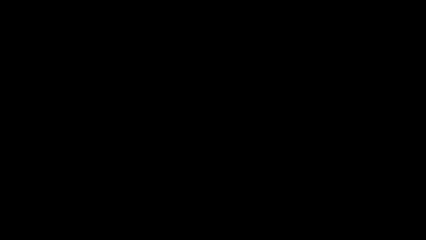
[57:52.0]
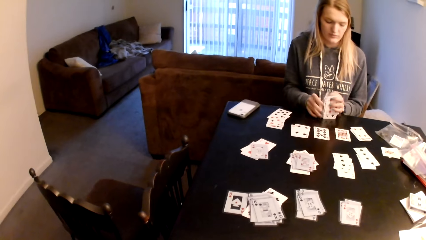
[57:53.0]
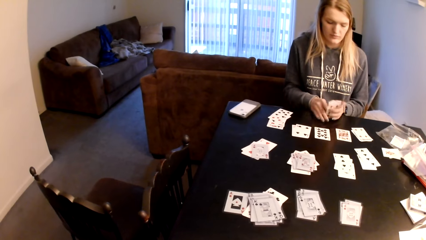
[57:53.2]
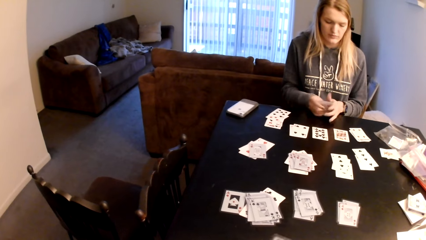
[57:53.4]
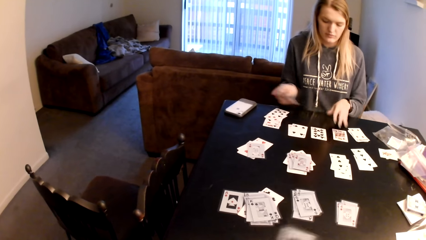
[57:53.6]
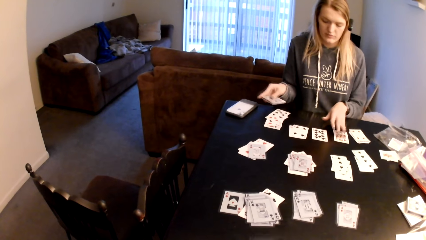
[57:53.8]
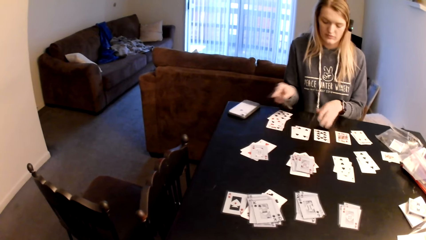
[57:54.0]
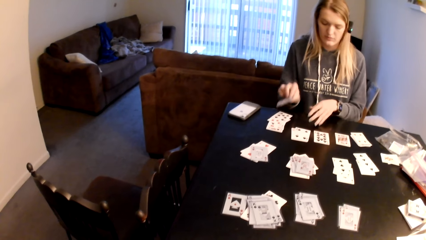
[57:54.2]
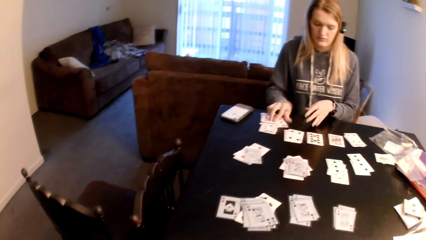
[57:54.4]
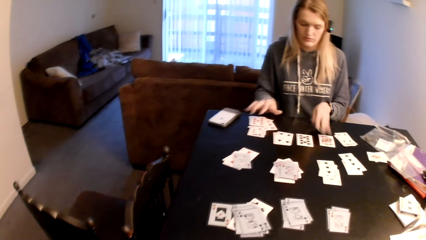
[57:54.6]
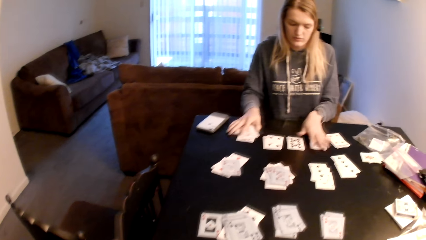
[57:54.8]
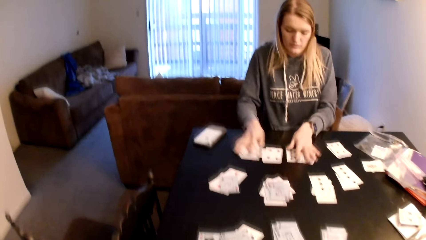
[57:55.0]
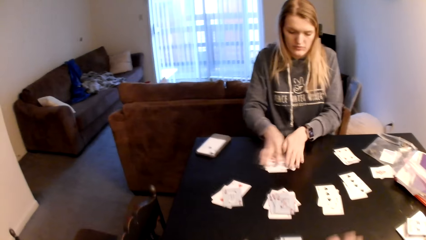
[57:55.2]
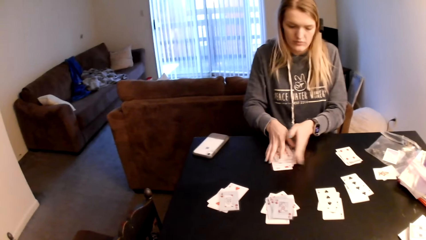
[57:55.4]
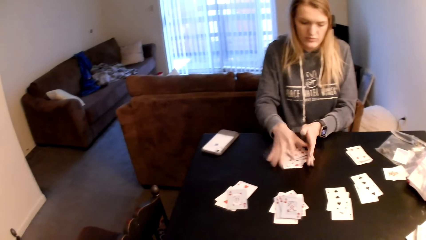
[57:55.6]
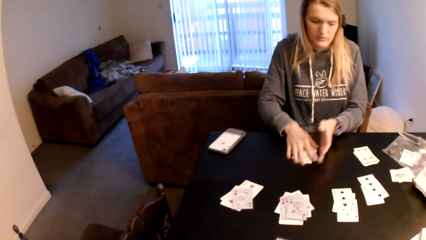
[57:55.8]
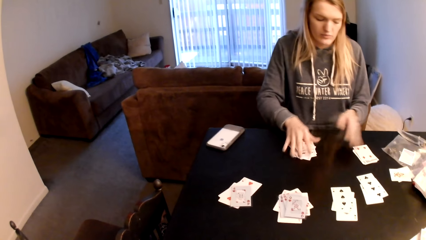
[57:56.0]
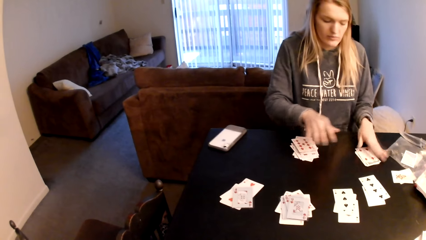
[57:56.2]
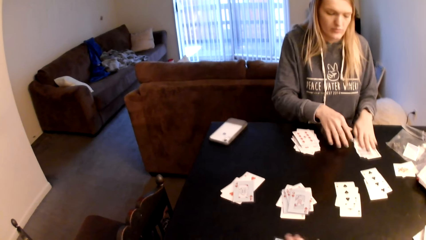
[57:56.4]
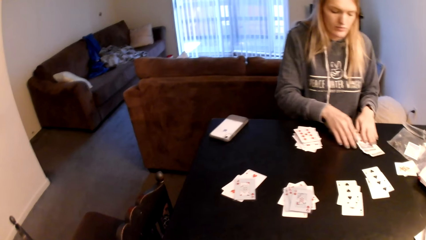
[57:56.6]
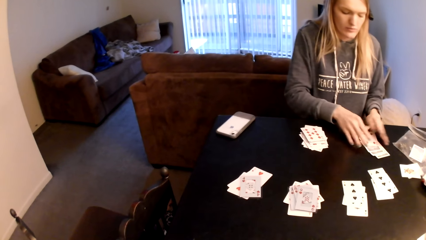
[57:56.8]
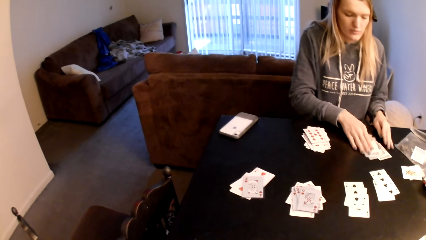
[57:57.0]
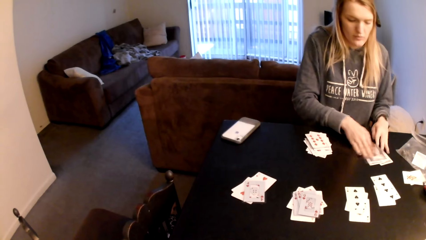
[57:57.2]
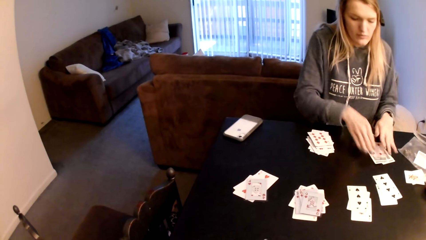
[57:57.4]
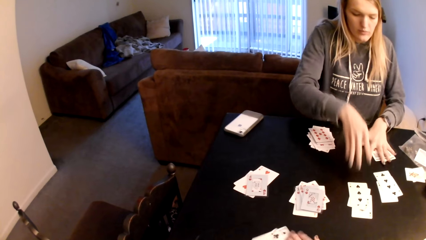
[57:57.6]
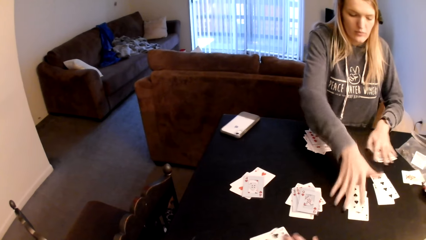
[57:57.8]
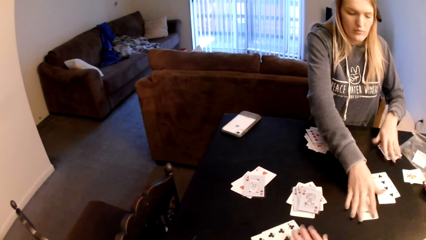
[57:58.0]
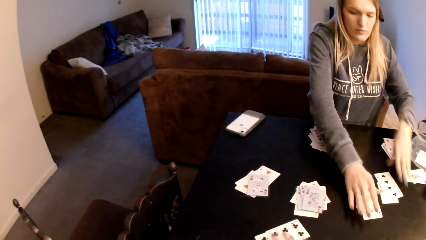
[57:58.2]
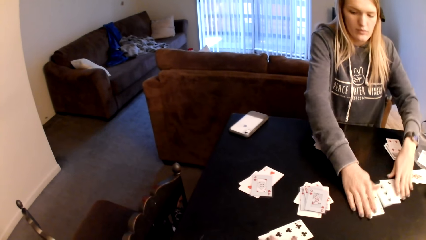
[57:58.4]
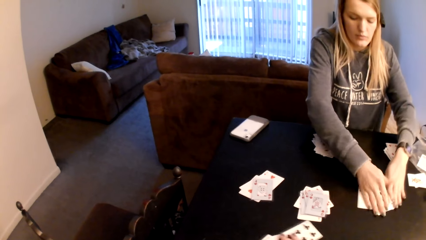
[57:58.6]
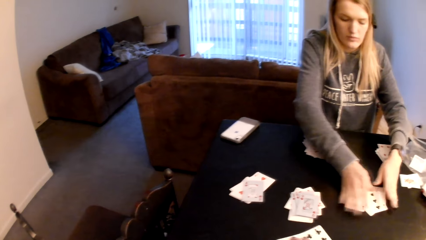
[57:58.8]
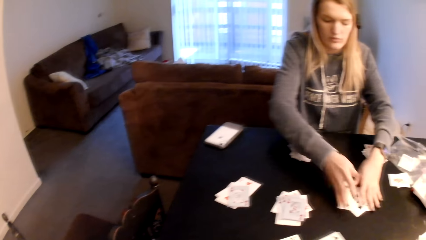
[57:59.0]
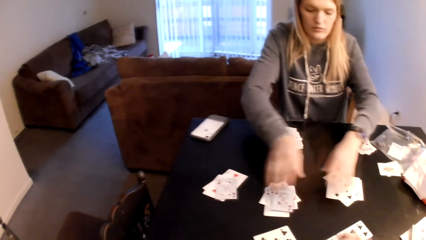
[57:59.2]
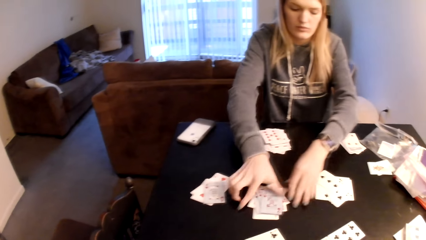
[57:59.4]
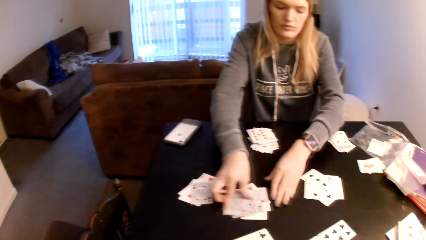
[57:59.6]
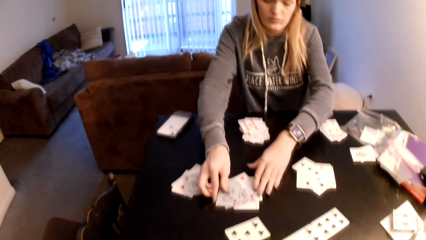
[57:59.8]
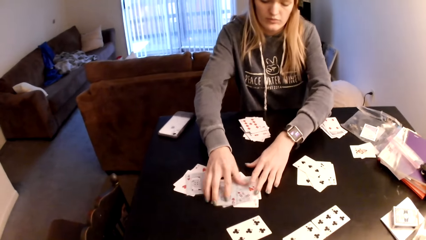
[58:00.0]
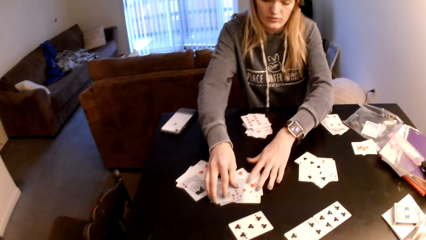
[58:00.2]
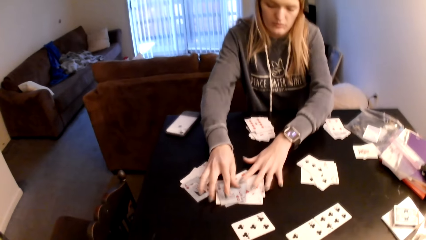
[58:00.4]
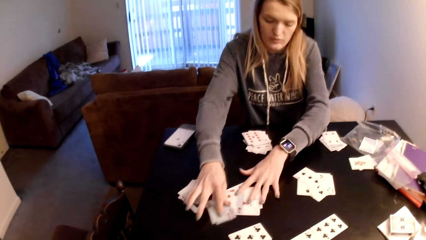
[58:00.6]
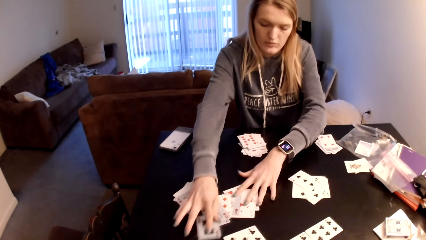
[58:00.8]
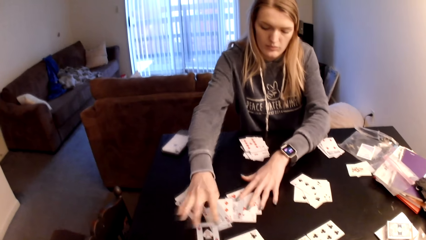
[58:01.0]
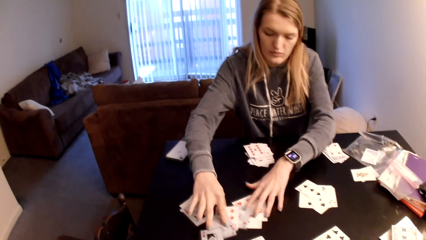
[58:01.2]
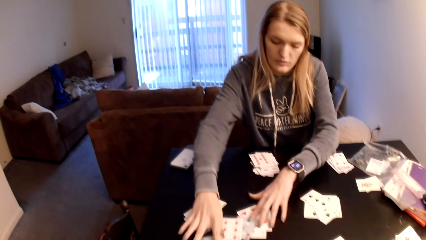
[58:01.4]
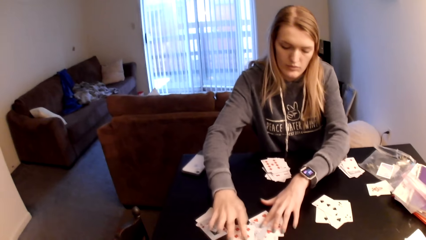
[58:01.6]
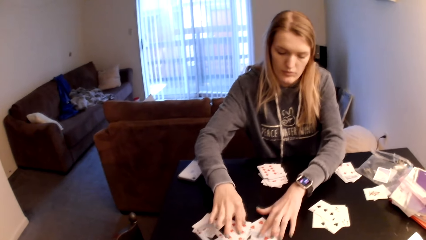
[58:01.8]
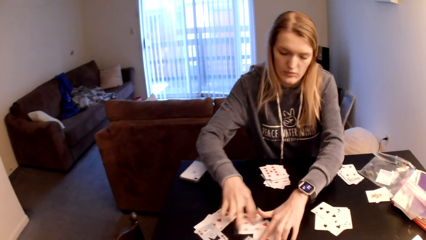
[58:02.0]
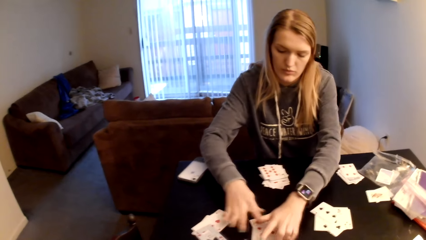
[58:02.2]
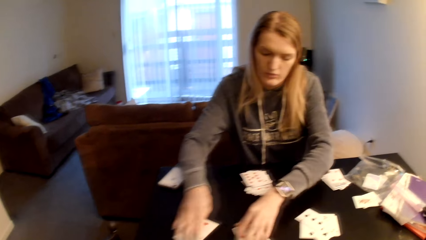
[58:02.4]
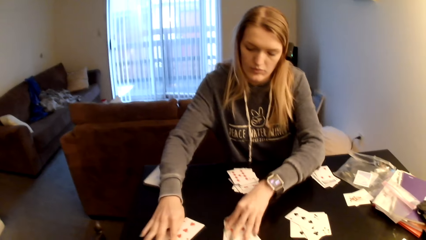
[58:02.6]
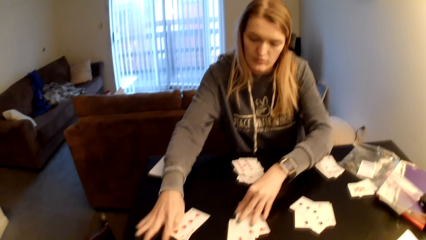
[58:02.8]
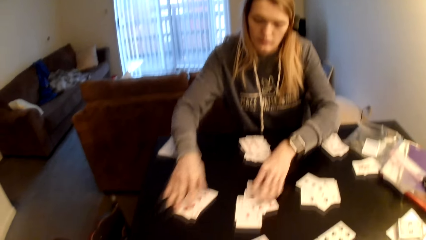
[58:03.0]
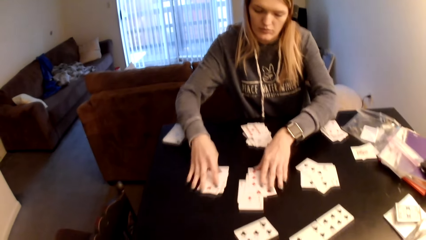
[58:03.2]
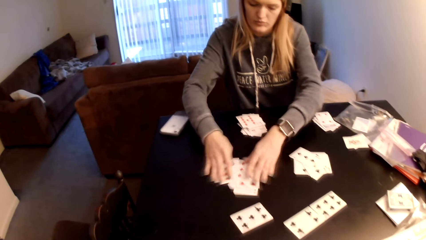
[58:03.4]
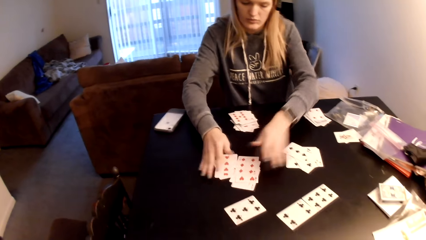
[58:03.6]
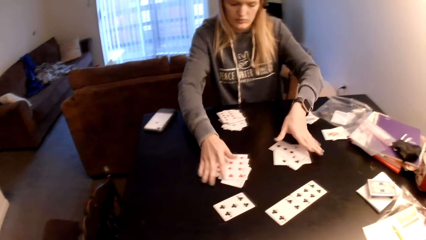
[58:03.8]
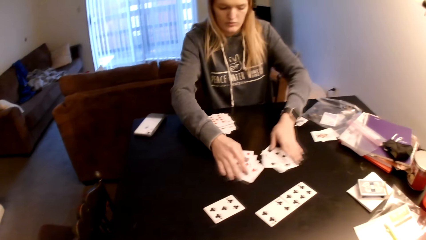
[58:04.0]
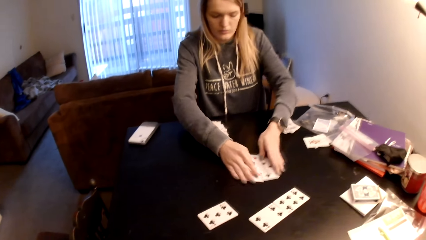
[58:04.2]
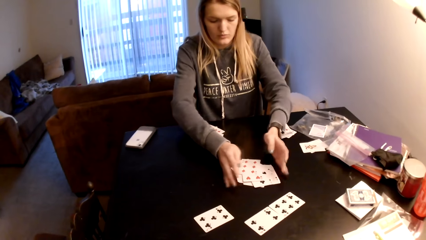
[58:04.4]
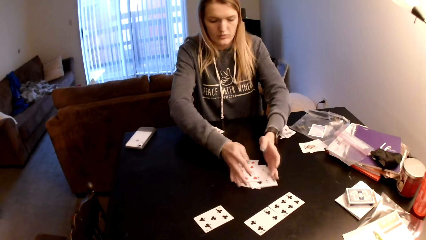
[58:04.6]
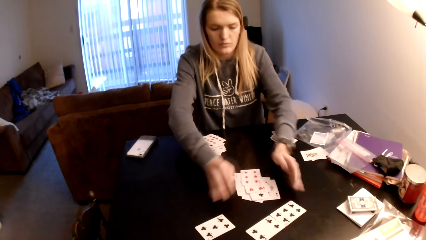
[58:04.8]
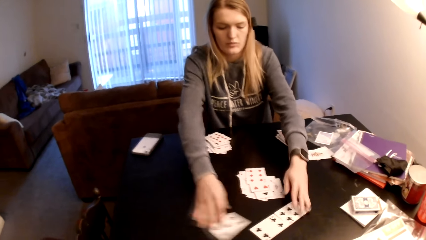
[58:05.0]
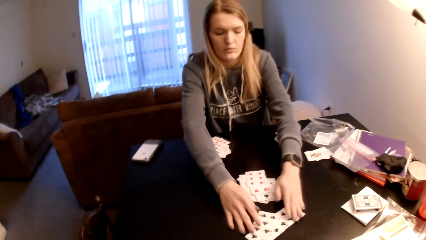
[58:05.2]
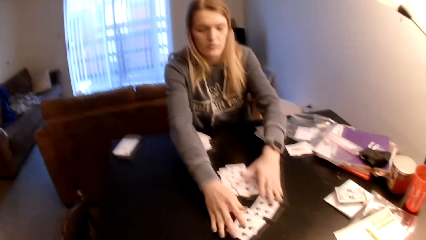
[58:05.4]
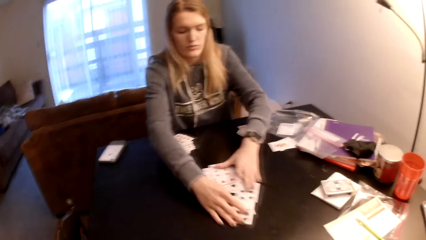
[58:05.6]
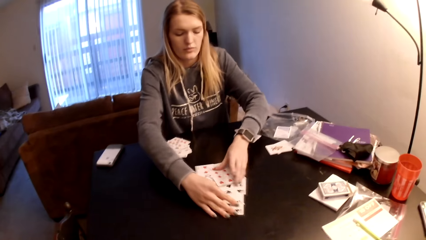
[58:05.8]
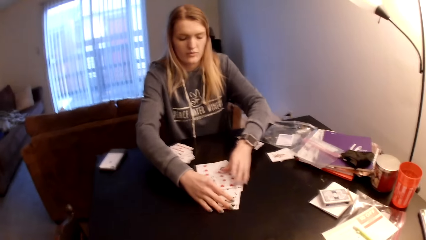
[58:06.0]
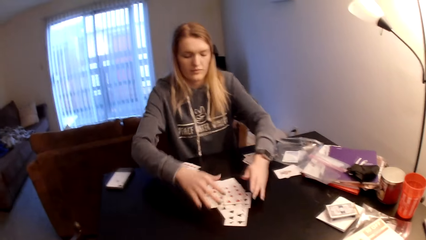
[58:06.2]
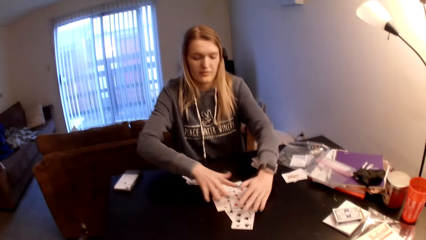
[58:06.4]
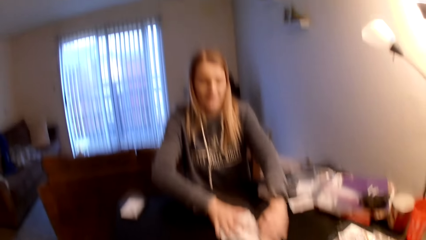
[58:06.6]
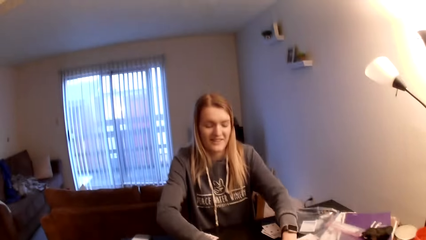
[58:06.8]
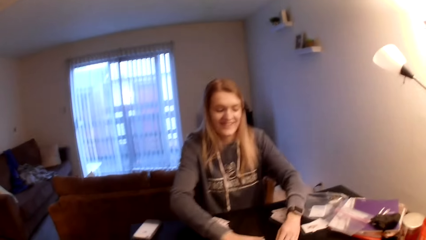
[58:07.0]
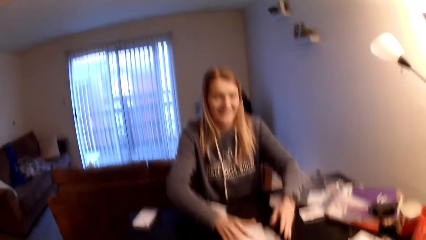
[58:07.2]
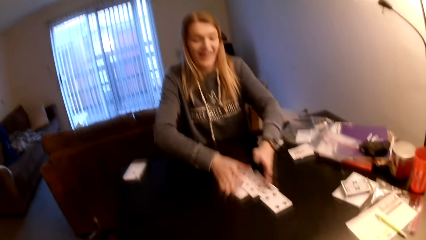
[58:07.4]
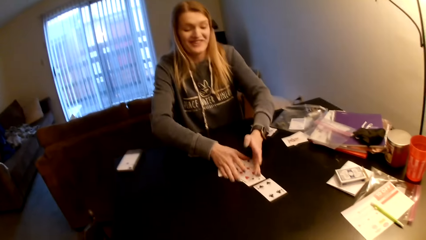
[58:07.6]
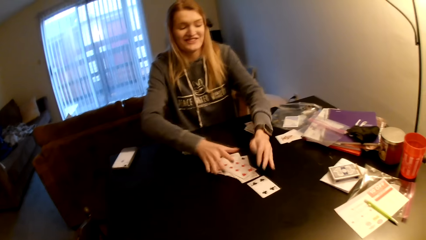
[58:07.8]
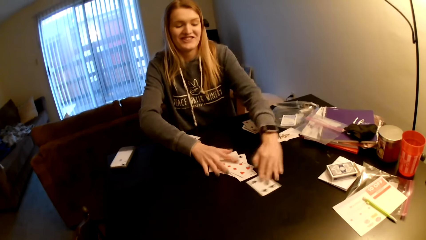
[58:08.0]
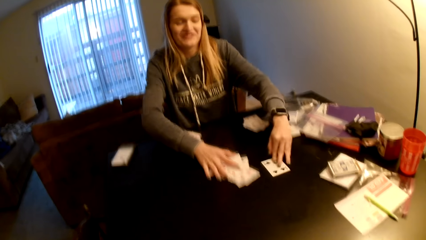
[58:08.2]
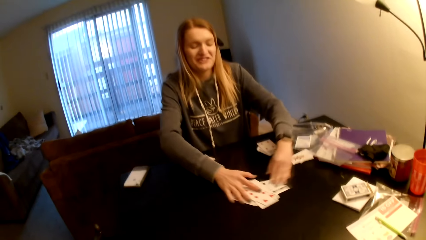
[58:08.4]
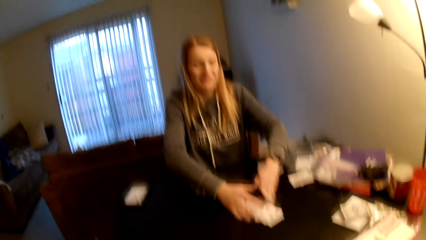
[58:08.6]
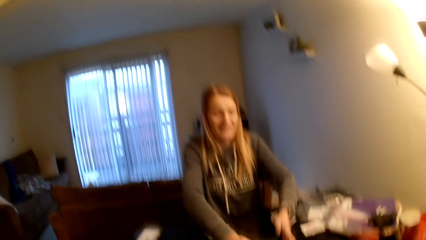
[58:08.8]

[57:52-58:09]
A woman lifts the playing card. The camera wearer looks at the playing cards. The woman places the playing card on the table and pulls the playing cards. The camera wearer pushes the playing cards. The woman scatters the playing cards.
